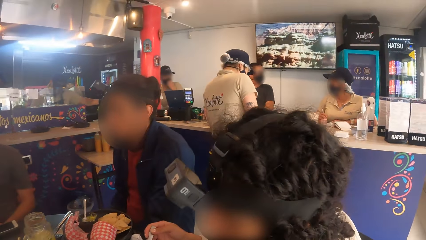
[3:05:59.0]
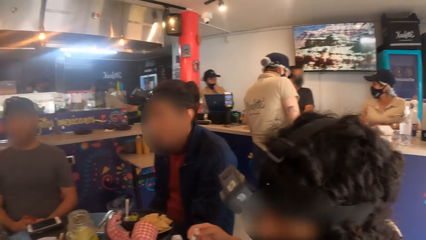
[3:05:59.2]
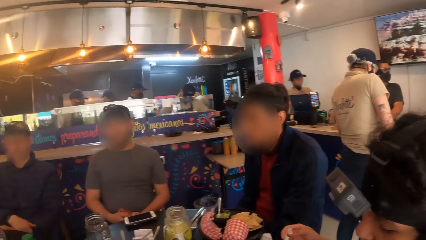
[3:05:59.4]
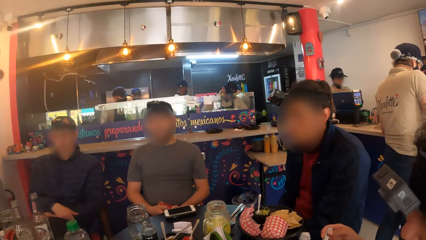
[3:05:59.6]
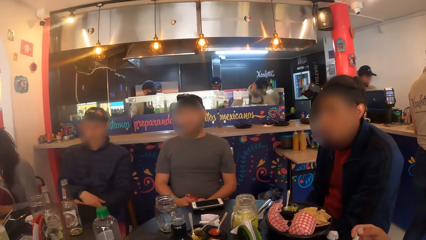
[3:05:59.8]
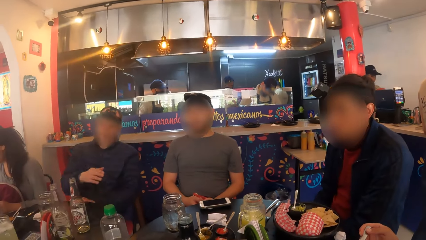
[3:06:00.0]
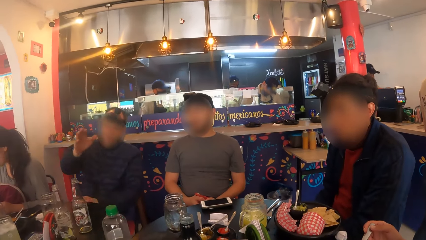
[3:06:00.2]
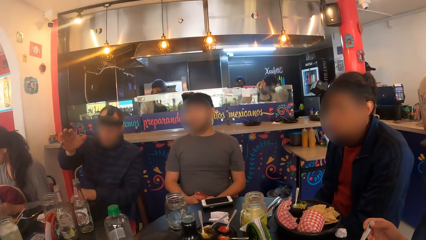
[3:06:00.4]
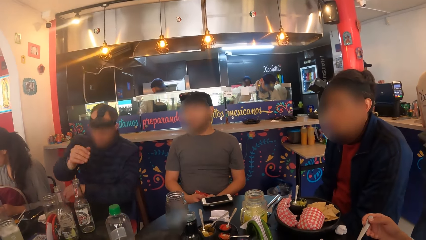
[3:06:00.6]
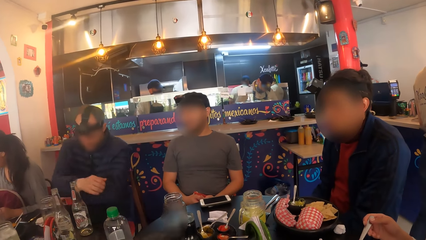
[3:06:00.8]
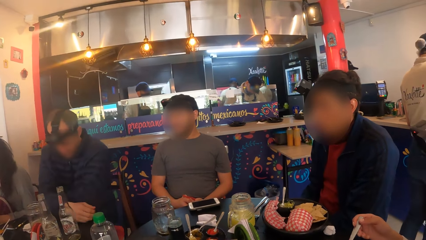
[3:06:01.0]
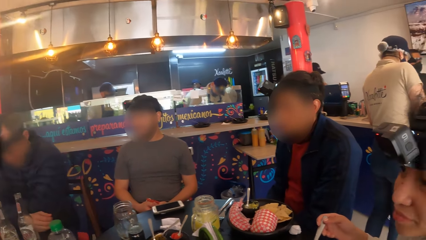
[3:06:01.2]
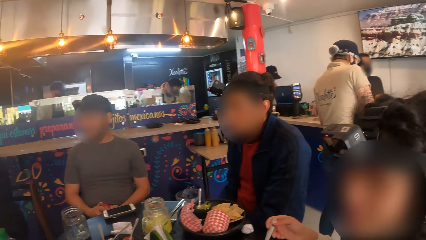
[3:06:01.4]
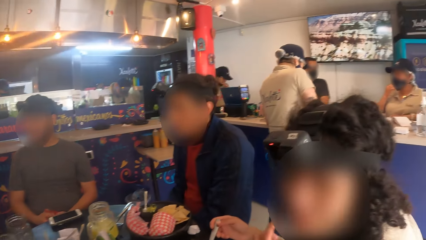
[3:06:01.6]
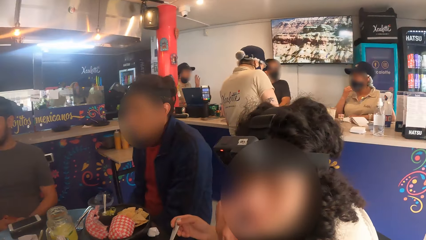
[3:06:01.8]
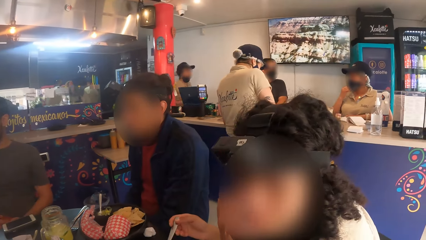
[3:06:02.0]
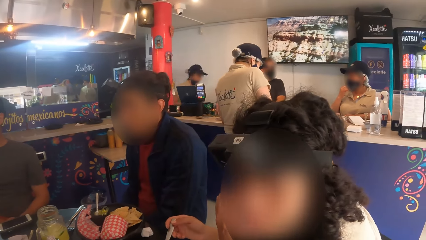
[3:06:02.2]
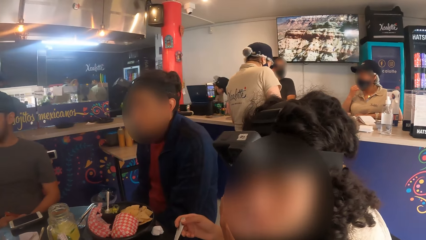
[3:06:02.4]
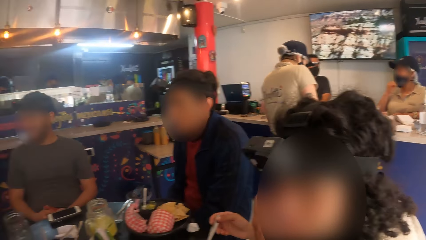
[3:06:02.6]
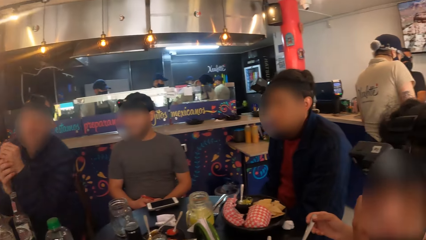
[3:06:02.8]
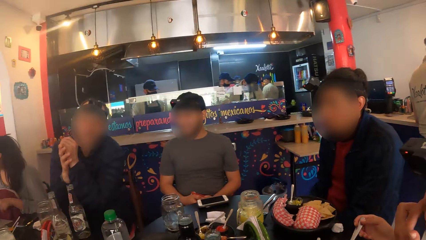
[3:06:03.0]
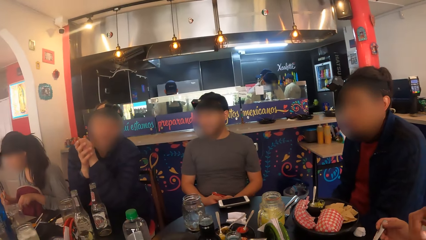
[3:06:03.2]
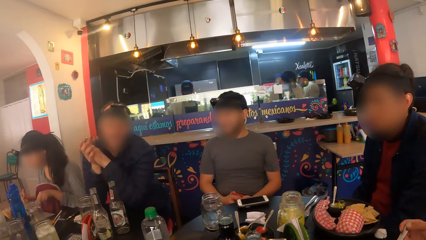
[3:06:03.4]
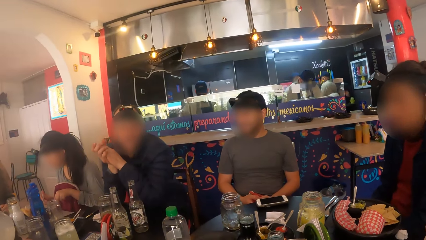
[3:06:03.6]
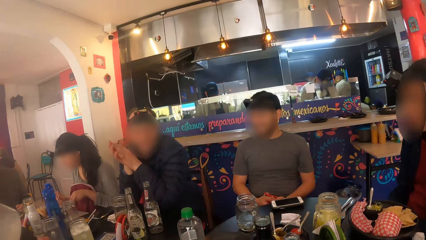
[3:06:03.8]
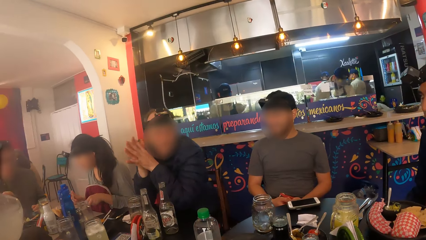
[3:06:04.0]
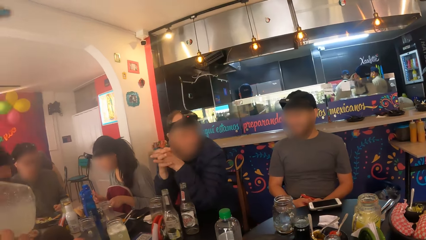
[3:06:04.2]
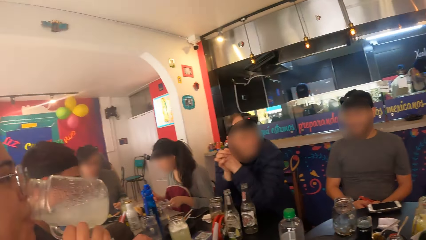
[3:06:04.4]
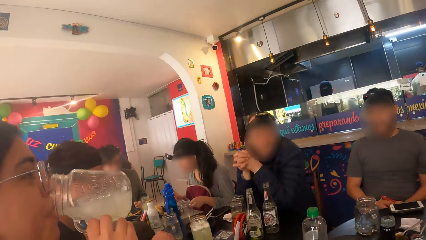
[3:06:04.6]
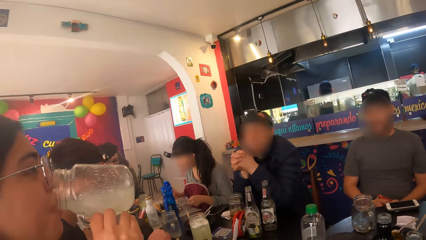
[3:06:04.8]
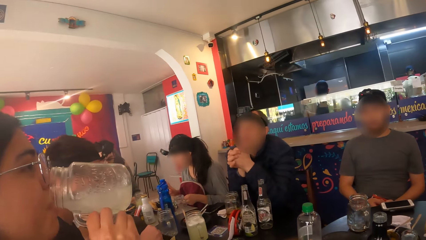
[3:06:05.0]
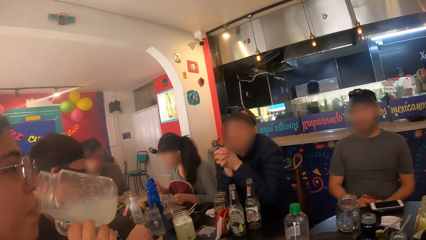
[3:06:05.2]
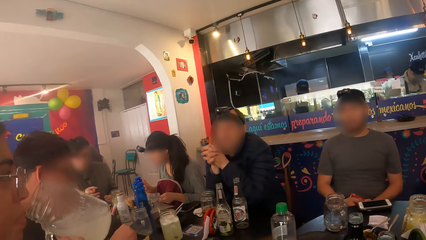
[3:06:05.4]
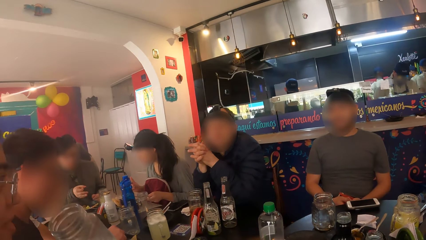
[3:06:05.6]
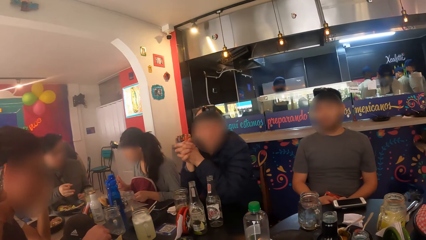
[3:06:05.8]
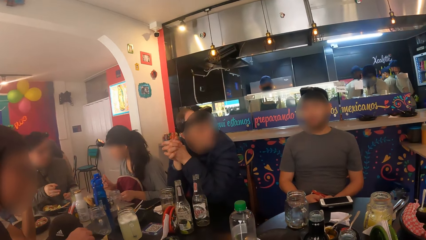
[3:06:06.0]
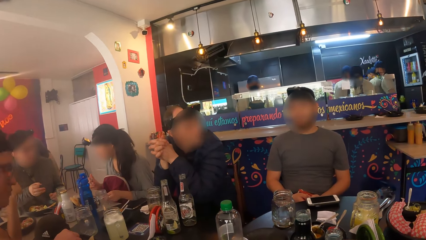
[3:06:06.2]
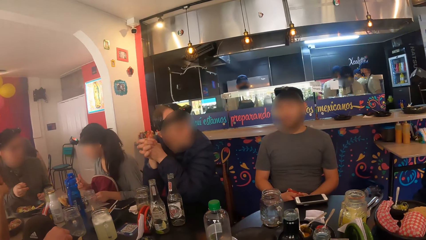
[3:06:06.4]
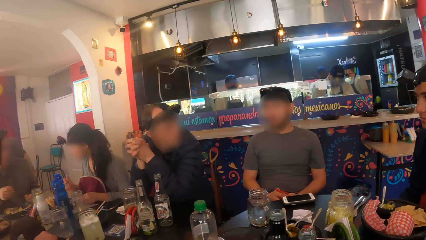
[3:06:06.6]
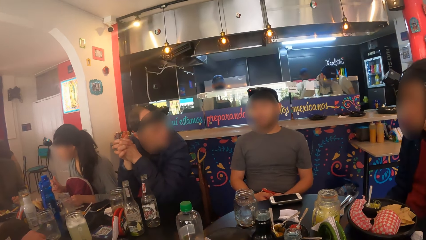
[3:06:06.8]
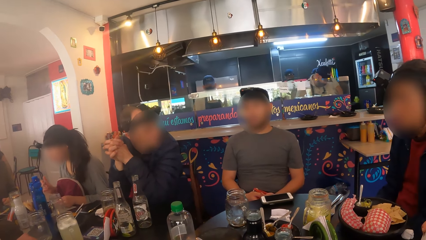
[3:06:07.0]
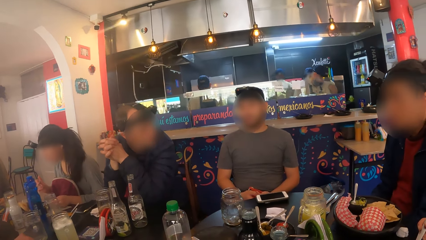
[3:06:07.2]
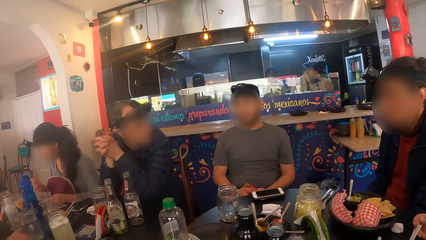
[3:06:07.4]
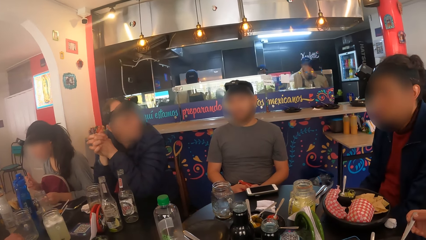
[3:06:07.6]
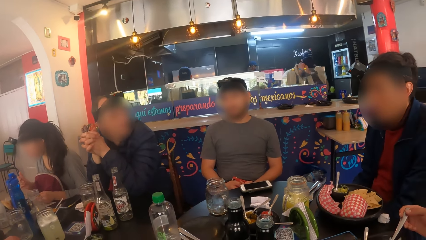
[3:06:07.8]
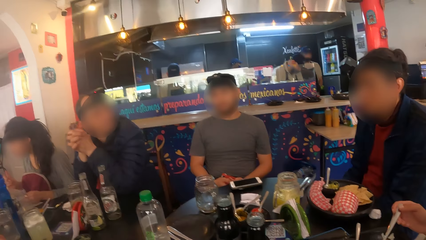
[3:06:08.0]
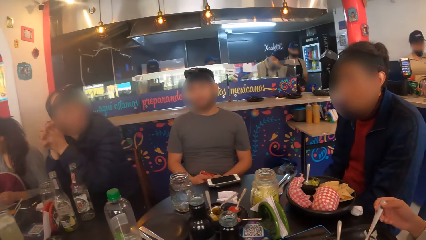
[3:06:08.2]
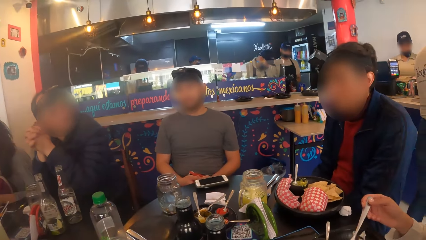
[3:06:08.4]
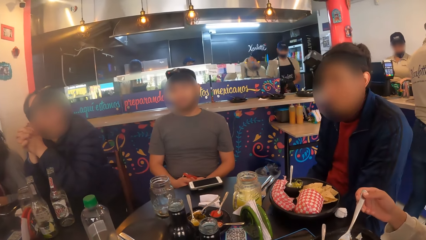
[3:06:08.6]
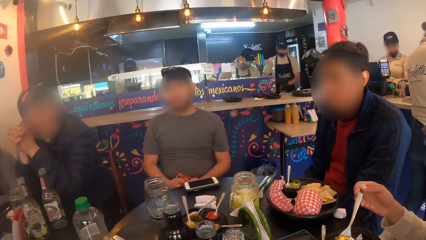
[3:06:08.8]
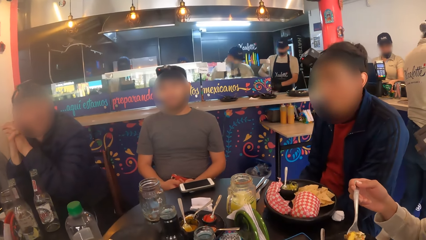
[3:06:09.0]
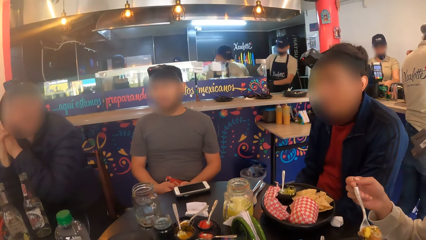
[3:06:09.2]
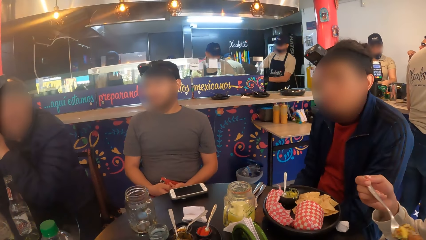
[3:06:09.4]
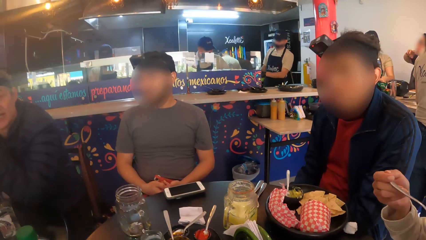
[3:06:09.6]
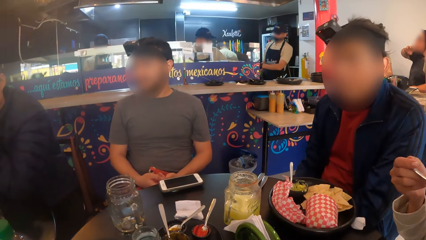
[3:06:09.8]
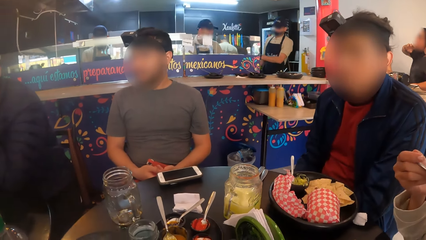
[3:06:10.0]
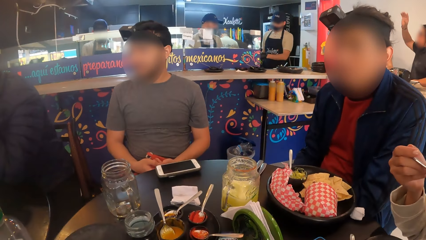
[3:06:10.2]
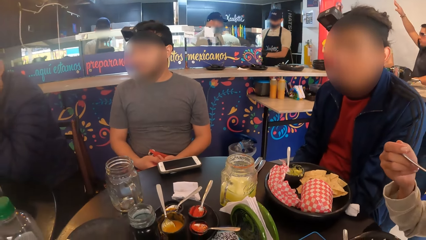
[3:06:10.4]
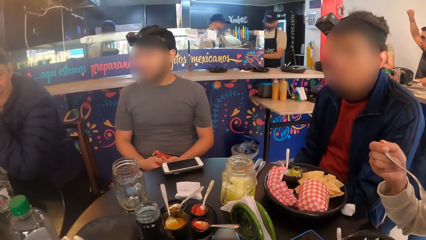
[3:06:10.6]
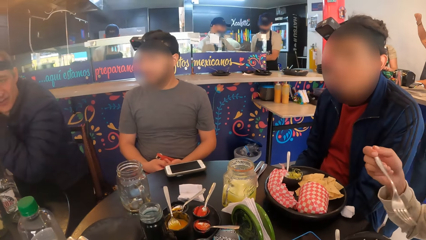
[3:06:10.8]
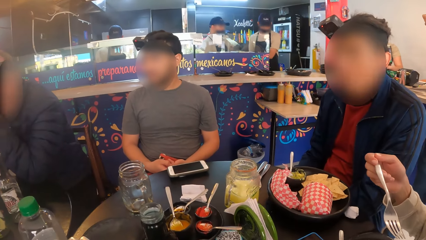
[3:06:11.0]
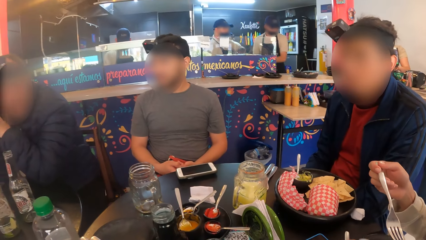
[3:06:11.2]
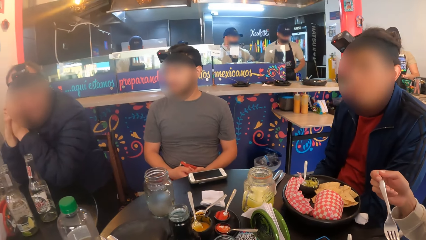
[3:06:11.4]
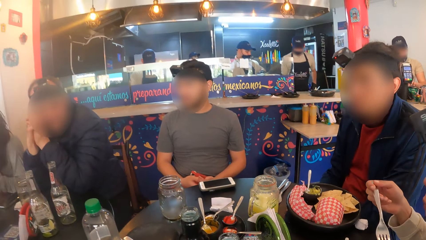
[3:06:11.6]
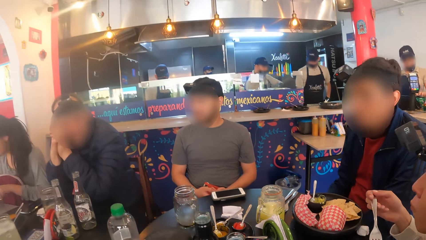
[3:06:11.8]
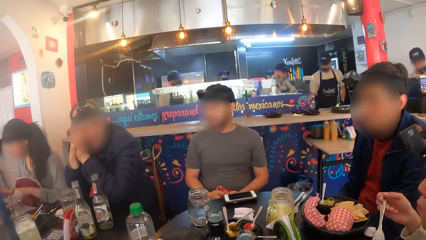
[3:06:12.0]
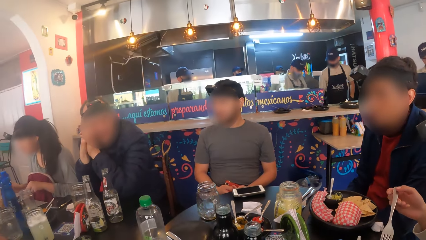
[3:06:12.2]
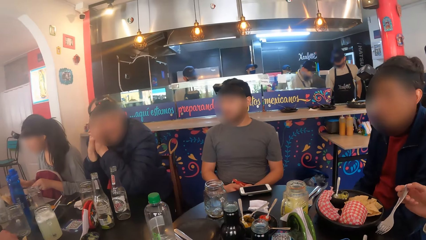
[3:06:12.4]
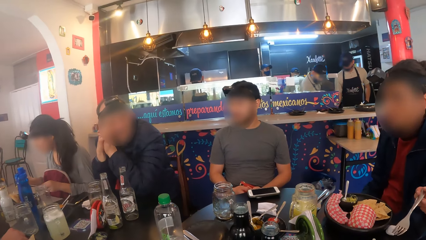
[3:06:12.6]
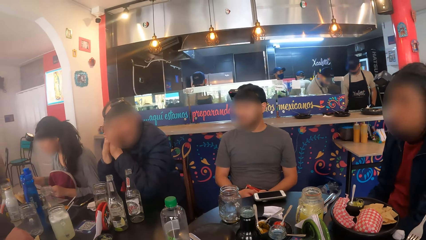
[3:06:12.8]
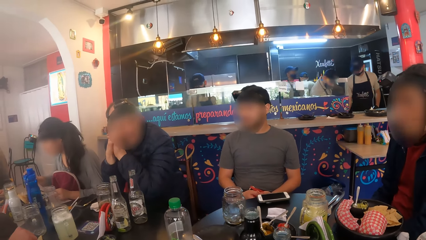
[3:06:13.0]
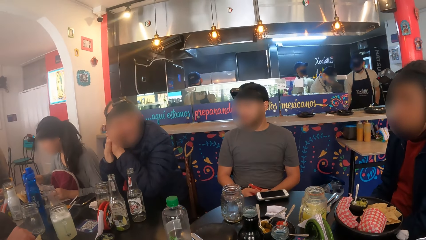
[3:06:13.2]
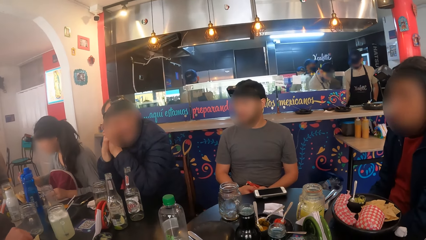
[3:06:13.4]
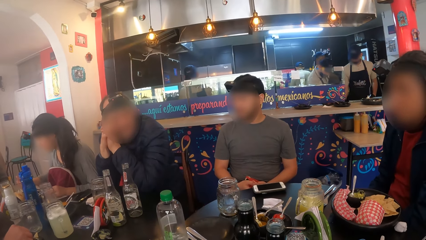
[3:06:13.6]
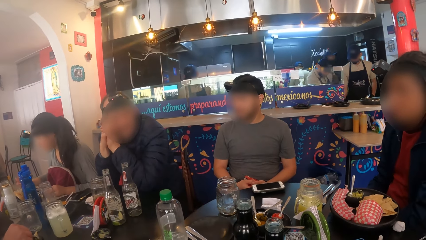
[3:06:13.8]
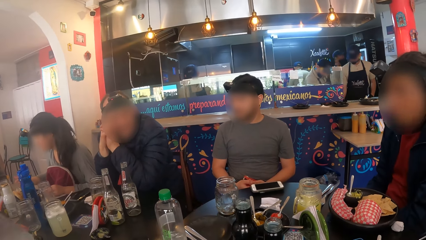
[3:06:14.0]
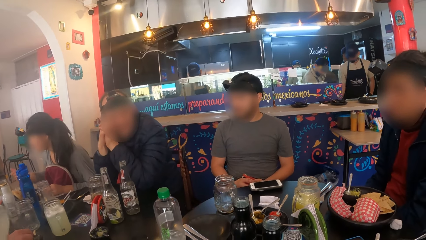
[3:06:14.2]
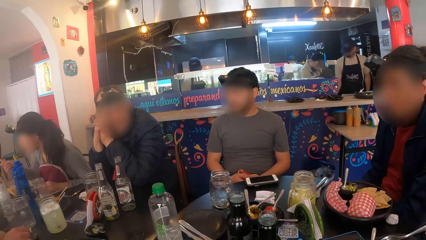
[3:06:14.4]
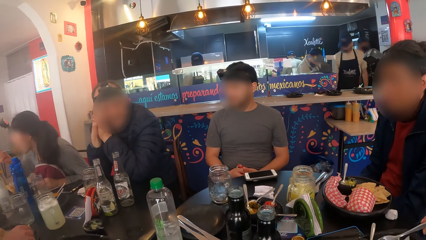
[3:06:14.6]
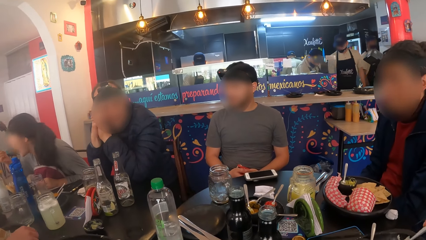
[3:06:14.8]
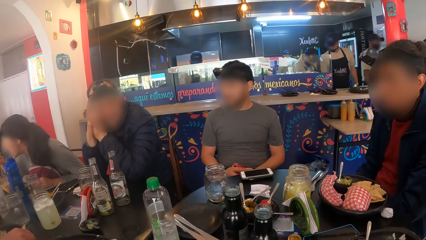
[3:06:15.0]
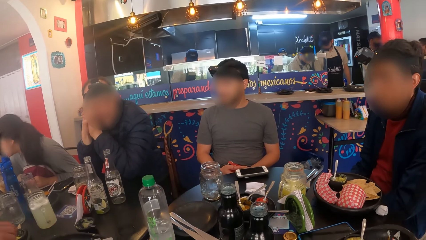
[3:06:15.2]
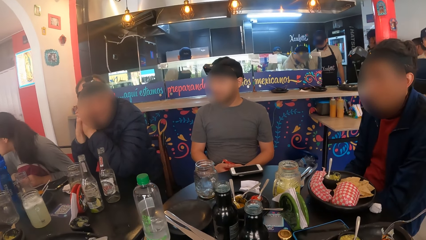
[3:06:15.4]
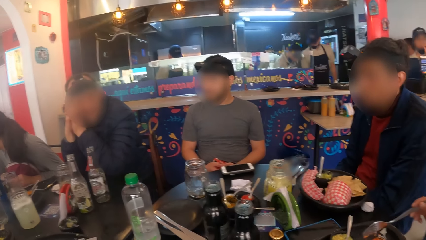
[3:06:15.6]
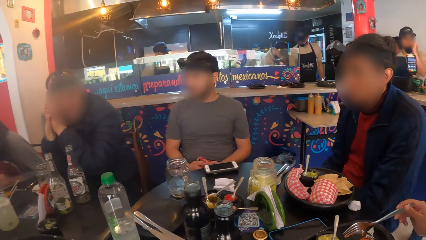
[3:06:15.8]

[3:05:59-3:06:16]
A person speaks. A woman eats a meal from a plate on a table with a fork and knife in her hands. Another woman drinks from a glass cup in her right hand. Another woman eats the meal from the plate with the fork in her right hand.
